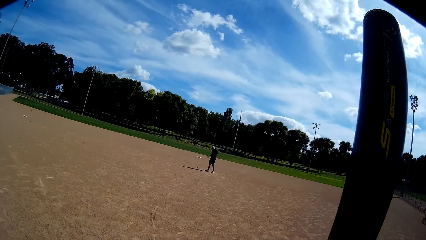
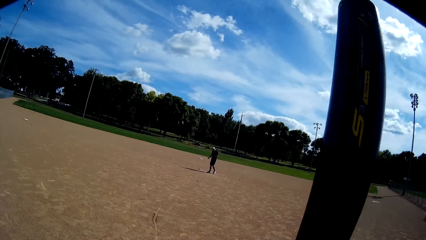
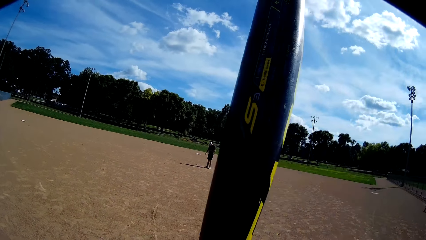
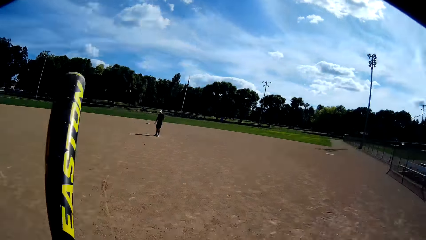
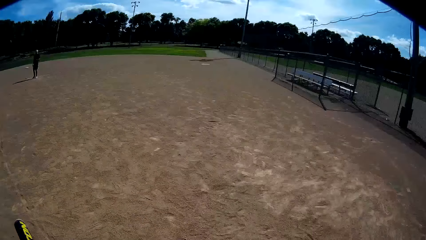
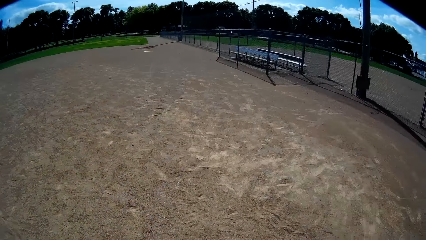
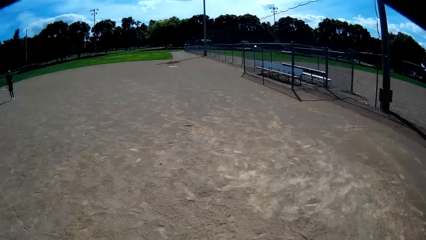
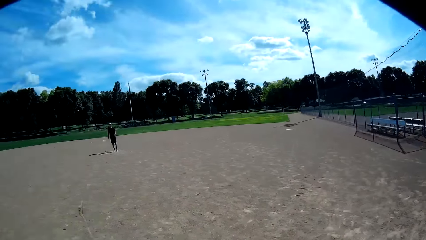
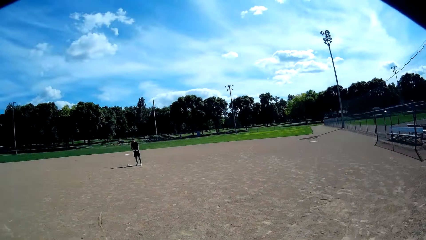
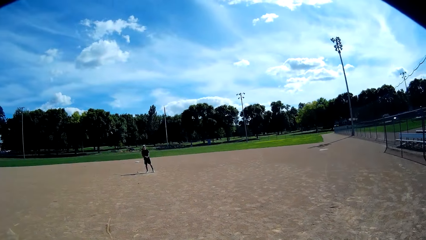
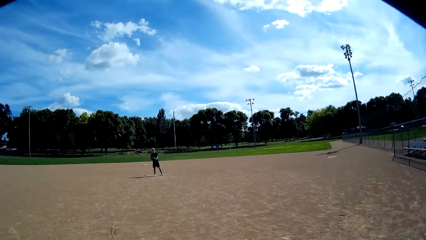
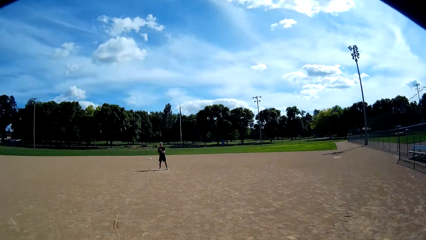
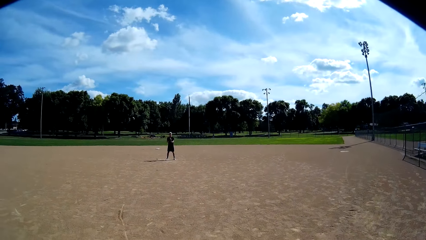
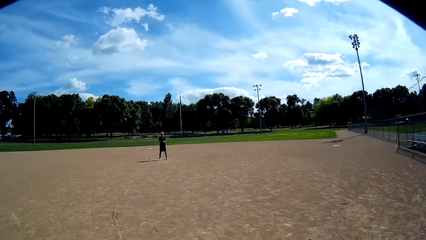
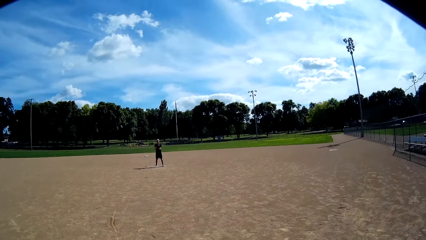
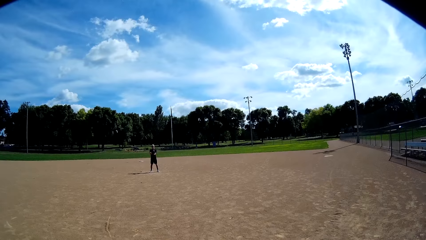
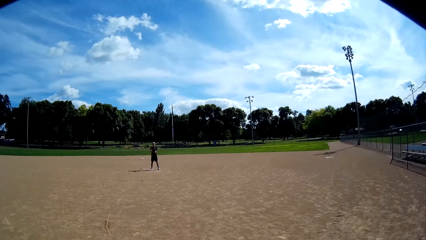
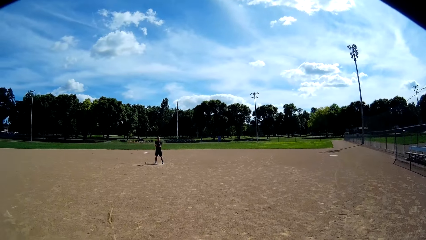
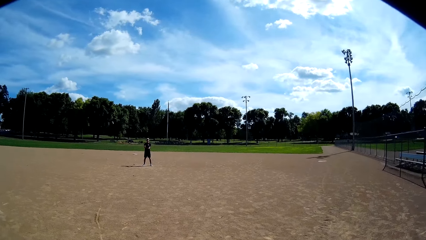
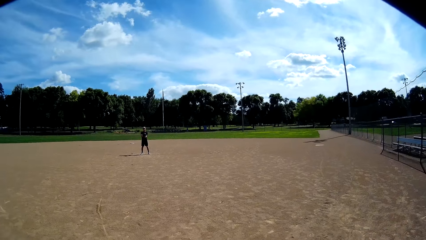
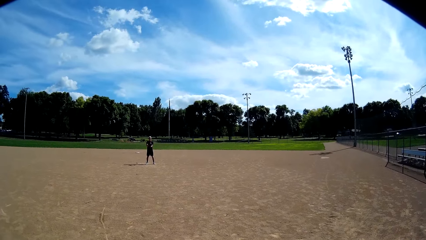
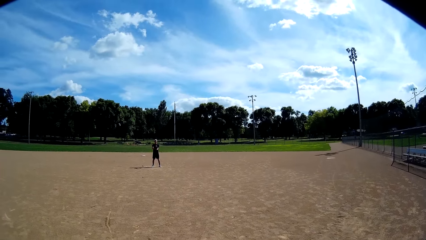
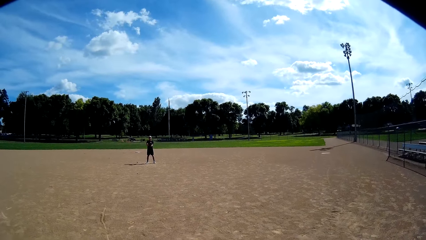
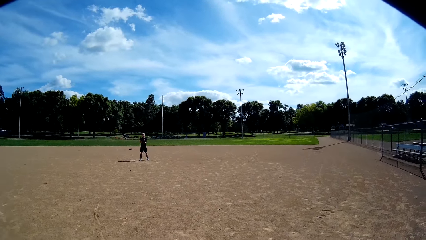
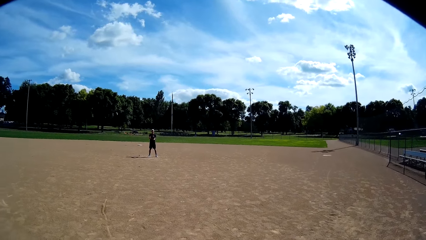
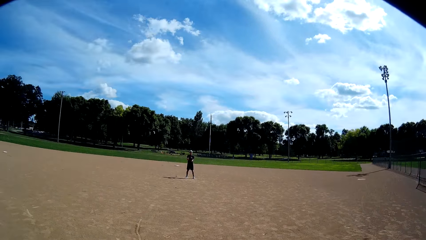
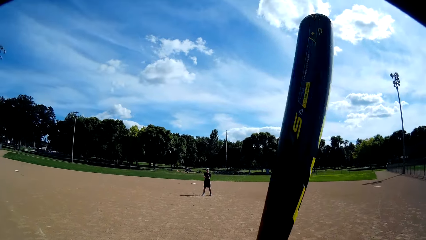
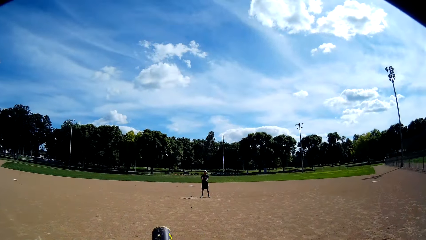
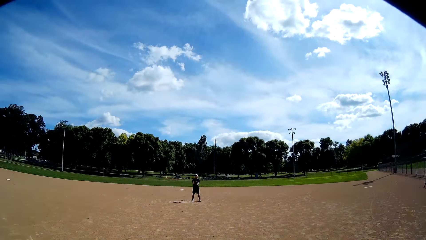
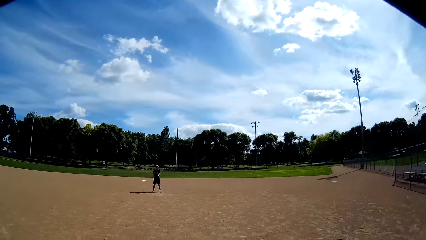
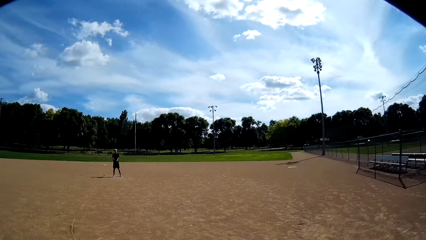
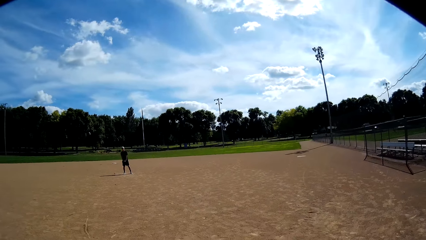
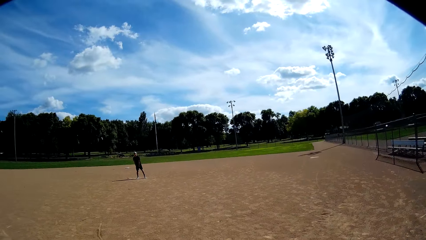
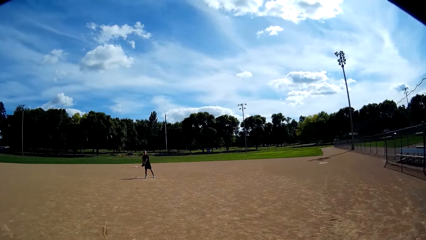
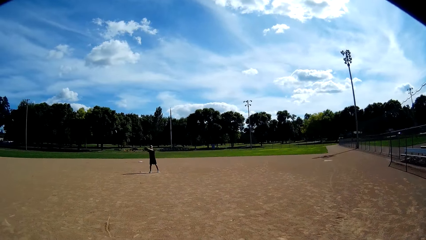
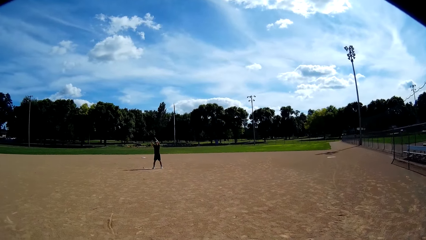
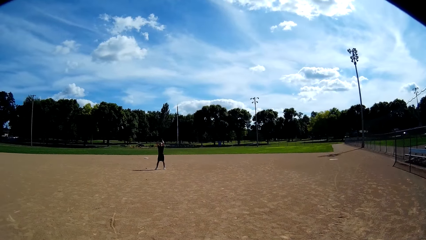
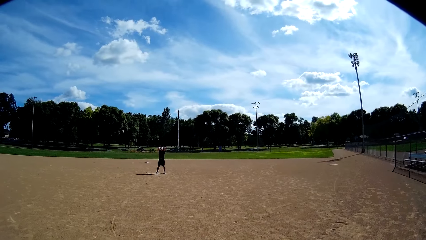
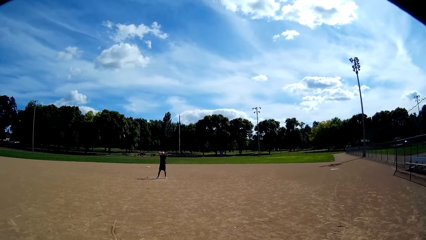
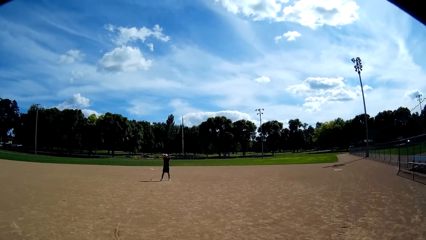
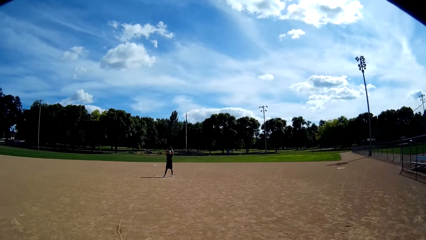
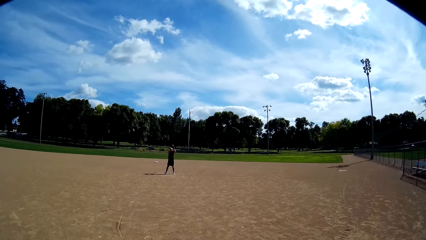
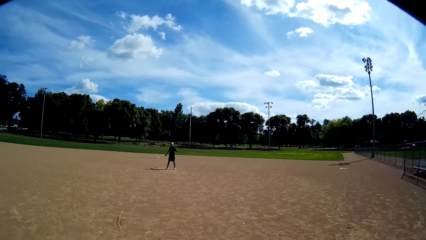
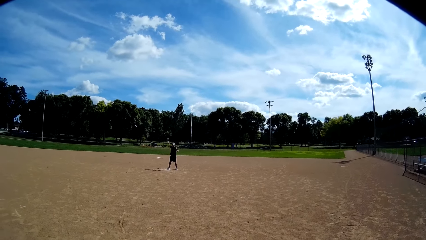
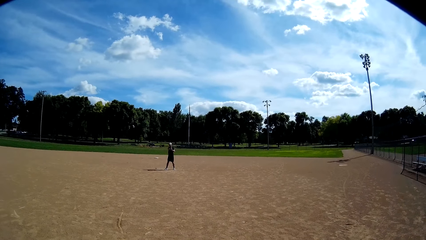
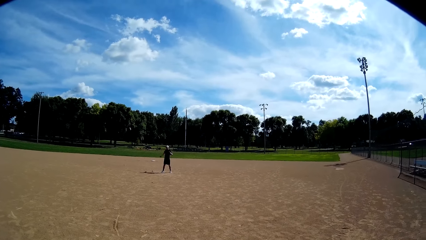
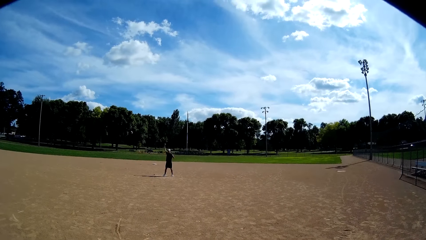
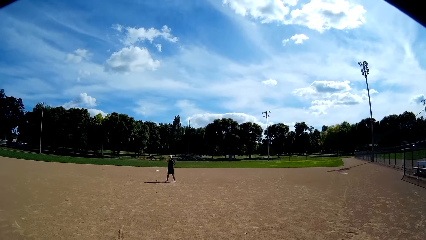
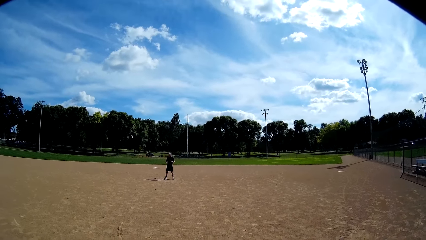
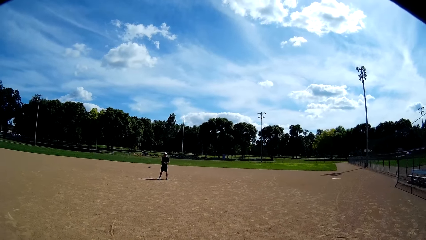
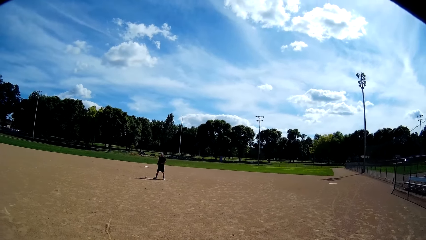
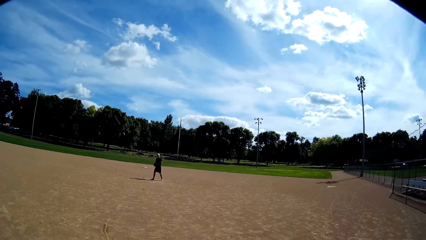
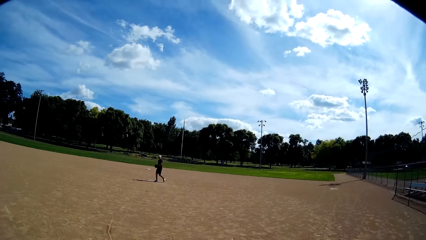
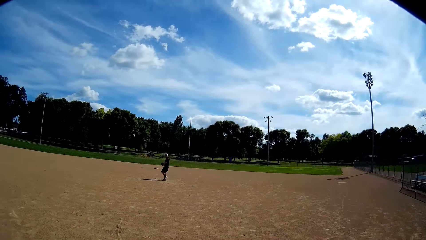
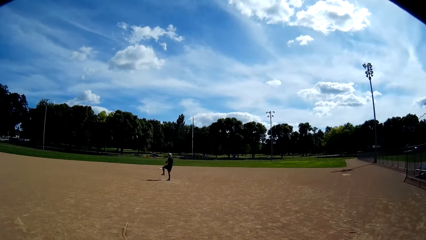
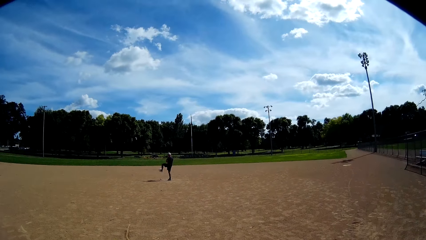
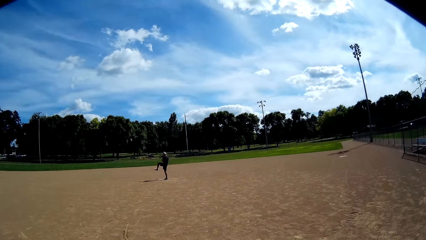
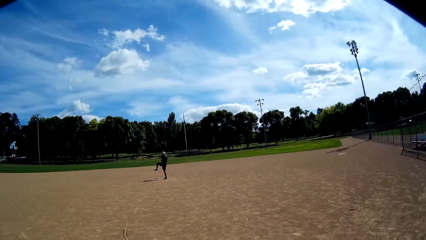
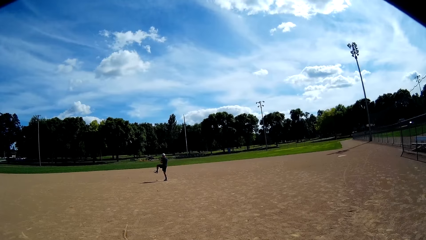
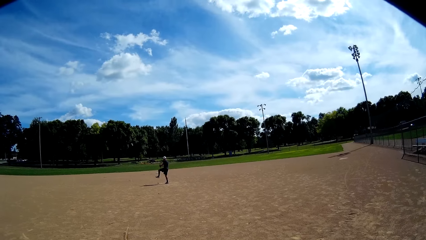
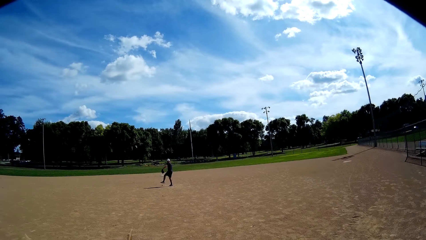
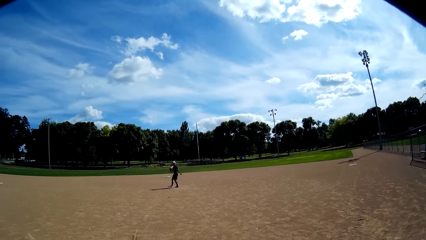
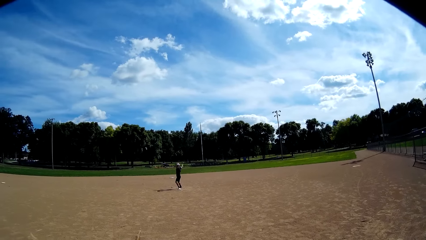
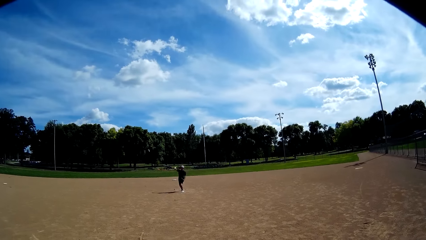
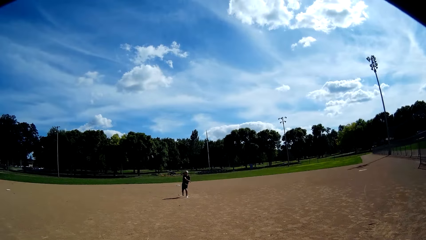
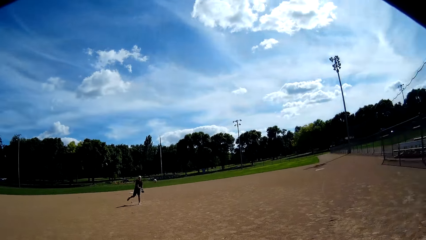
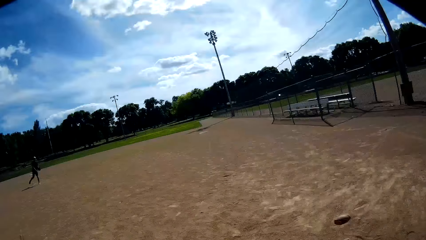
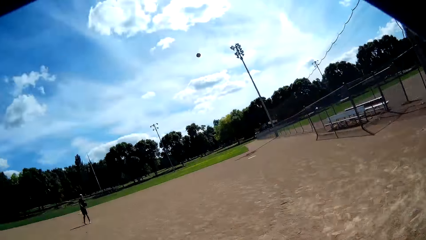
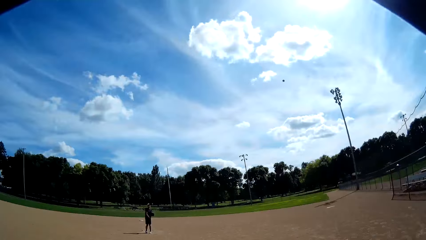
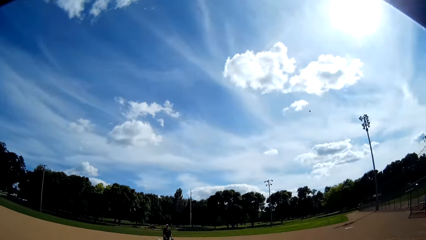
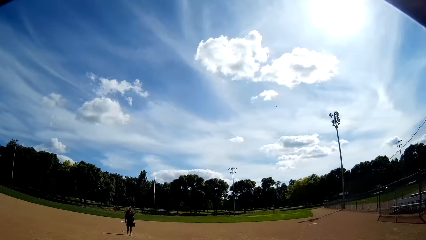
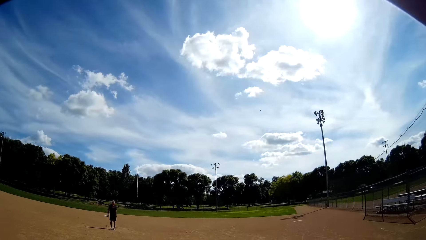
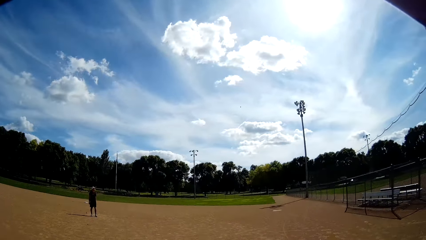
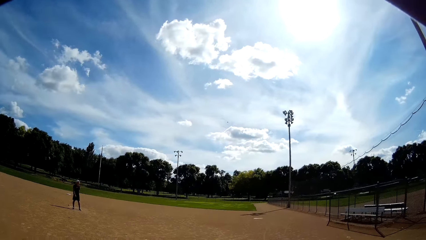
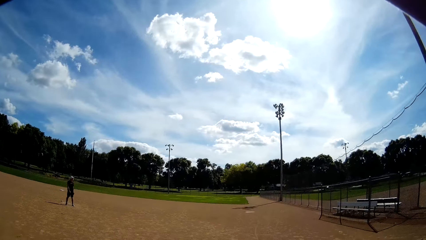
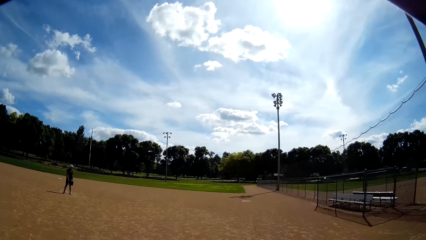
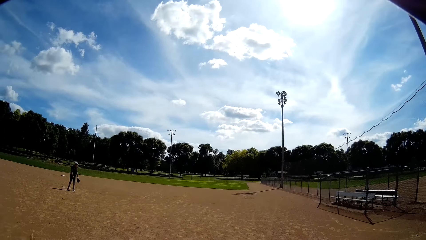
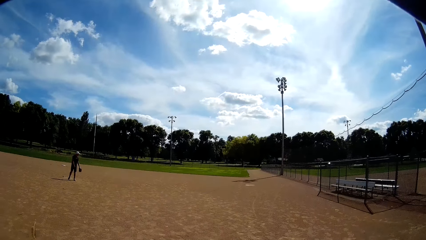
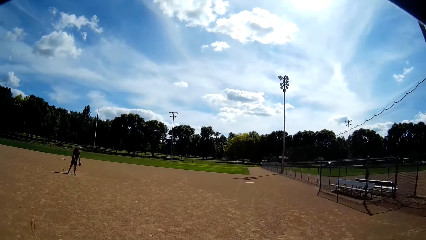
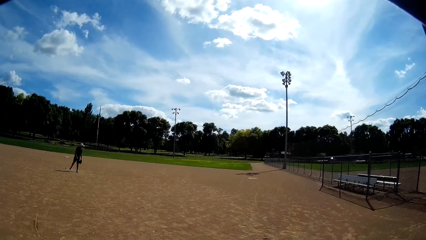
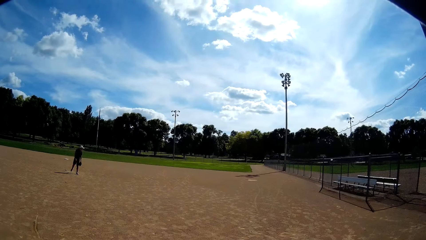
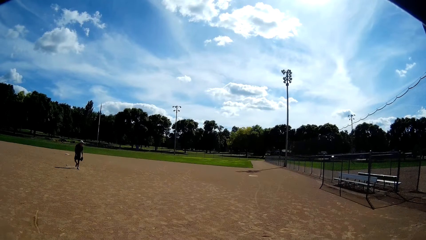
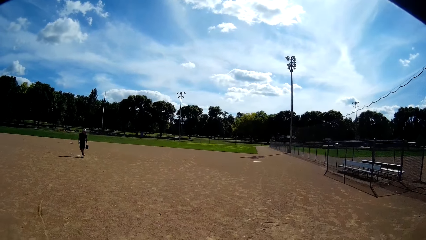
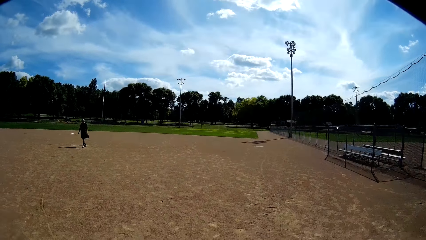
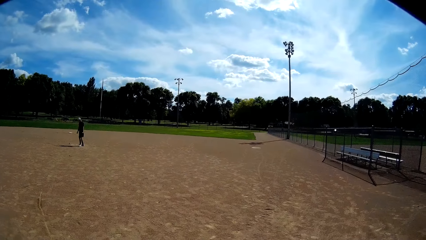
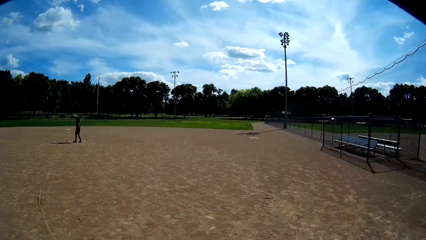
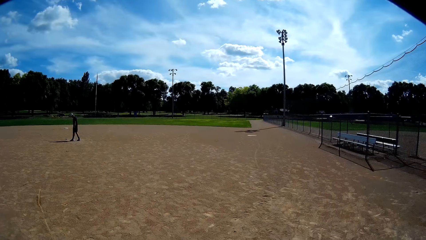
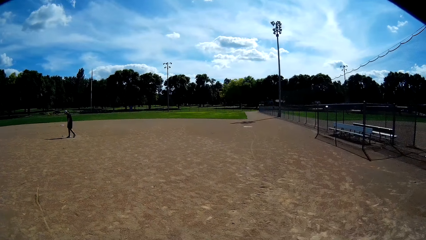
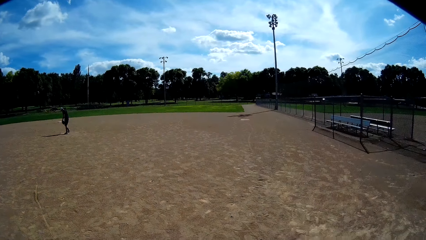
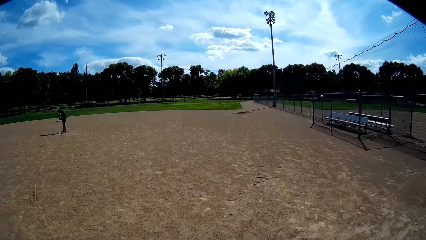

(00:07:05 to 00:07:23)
The camera wearer lowers his bat. He looks around. He stares at a man. He lowers his bat. He stares at the man. The man throws the ball with his right hand towards the camera wearer. The camera wearer hits the ball with the baseball bat in his hands. He stares at the sky. He stares at the man.
